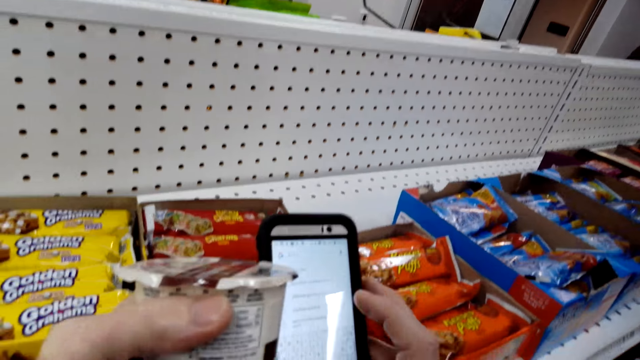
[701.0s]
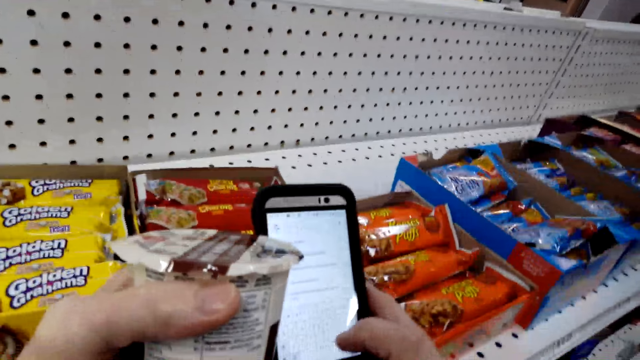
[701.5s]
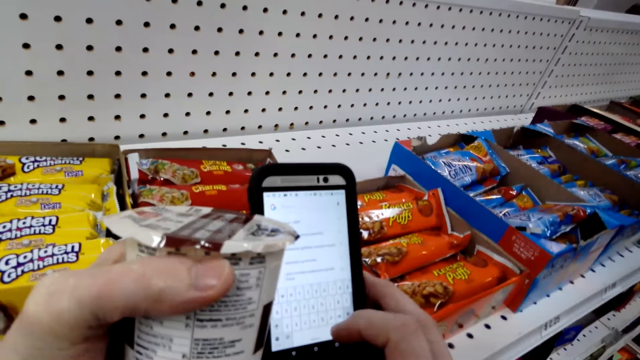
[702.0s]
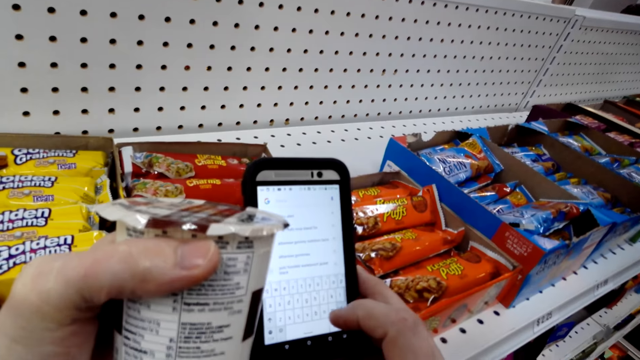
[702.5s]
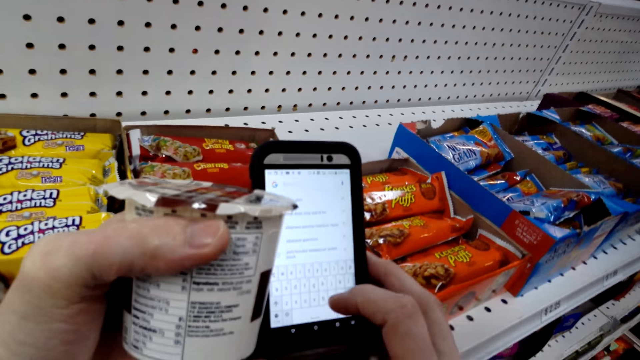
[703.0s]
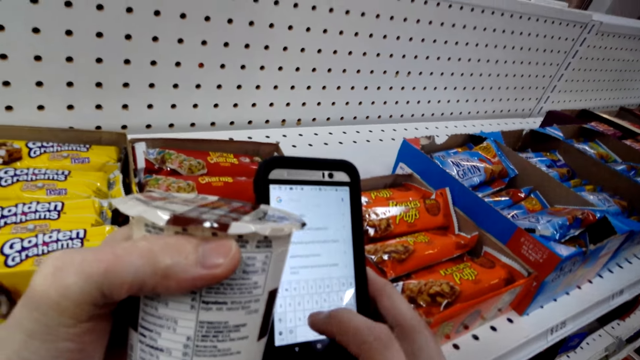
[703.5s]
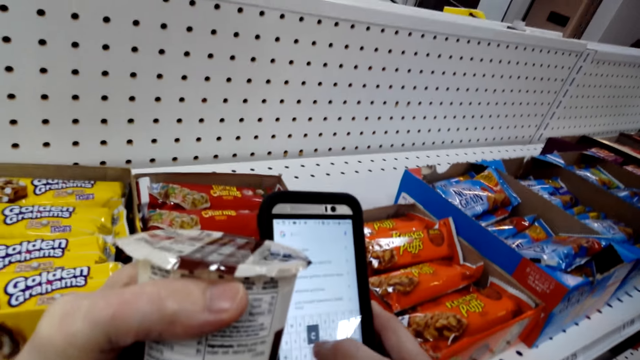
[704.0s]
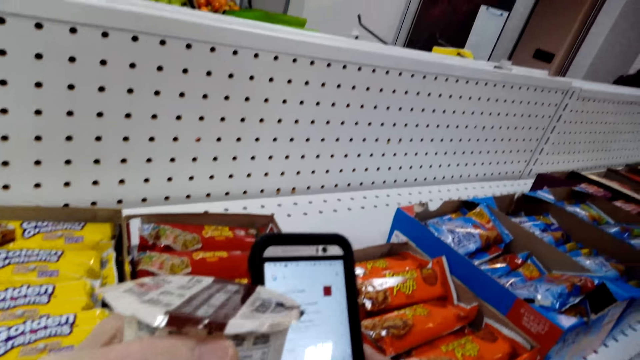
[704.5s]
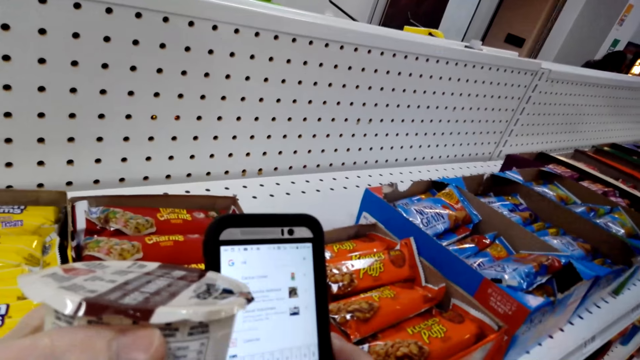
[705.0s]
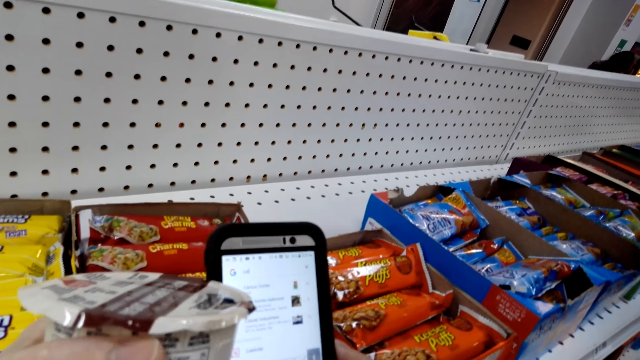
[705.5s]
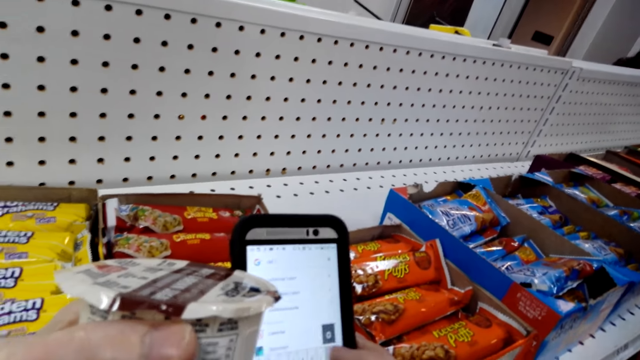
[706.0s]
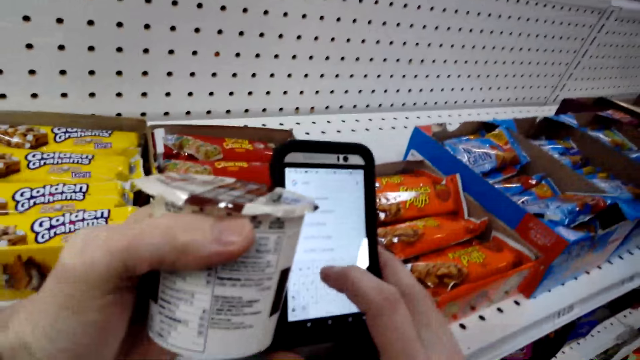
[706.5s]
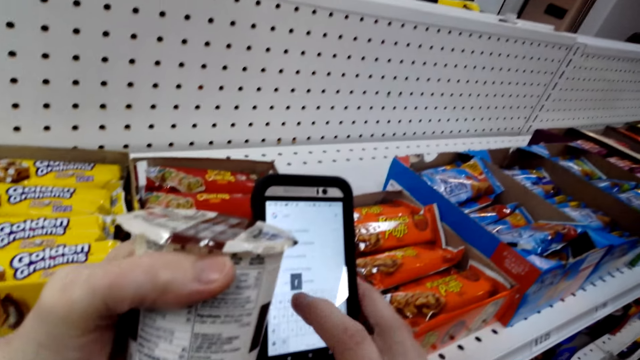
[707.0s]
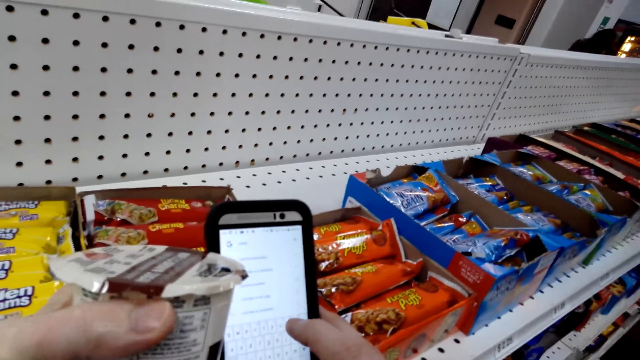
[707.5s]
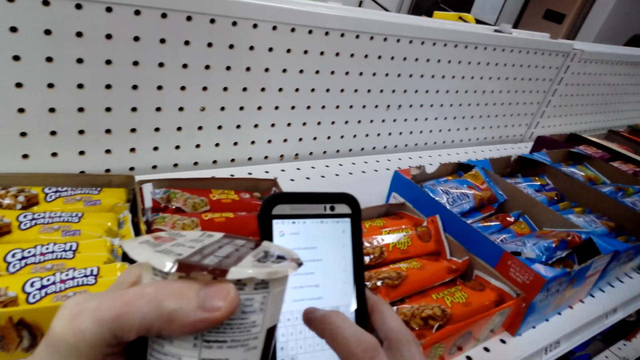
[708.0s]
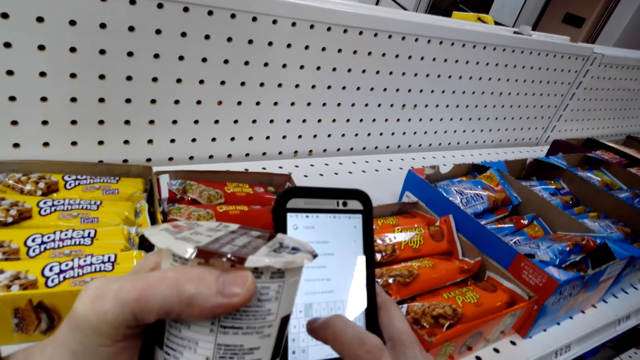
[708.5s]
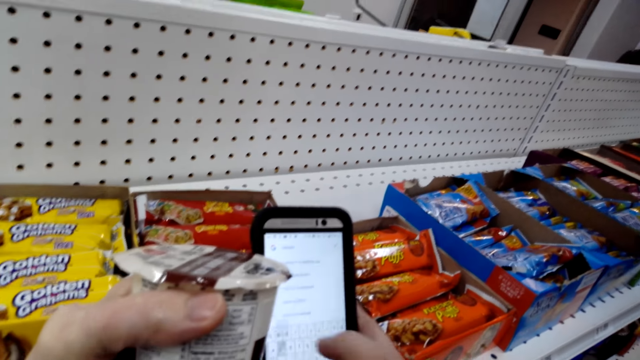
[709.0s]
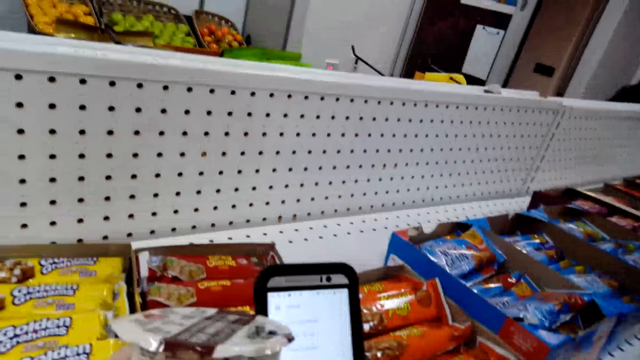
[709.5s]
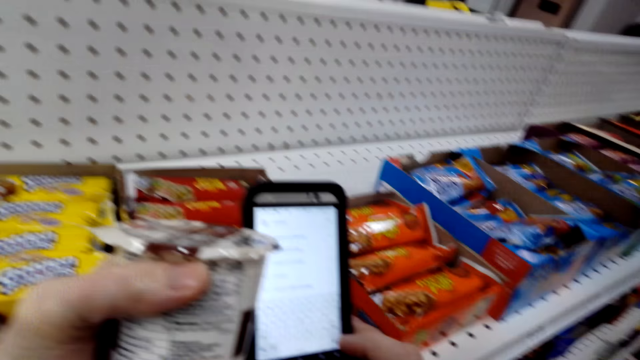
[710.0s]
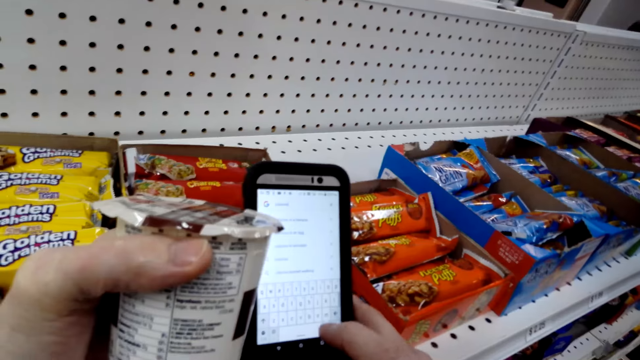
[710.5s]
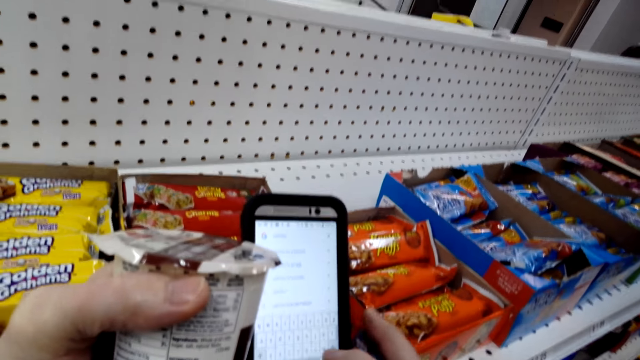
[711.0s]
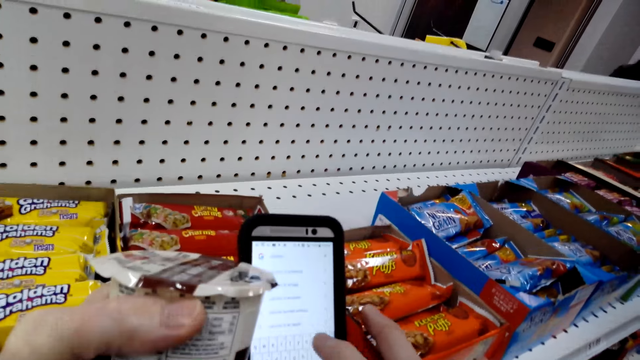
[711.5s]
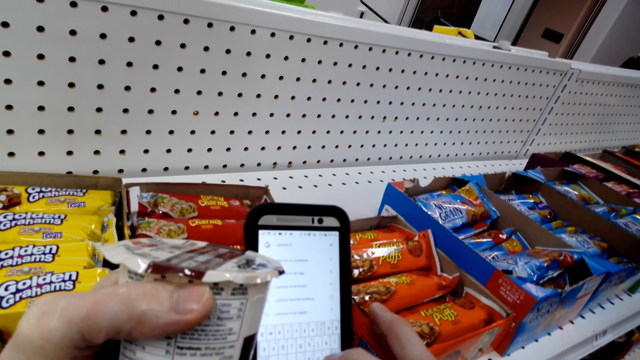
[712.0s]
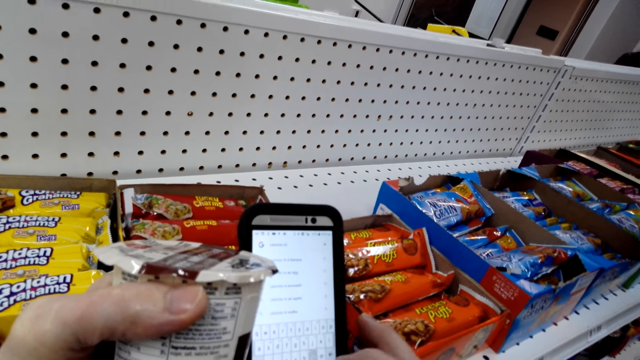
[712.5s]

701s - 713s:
The camera wearer uses a phone.

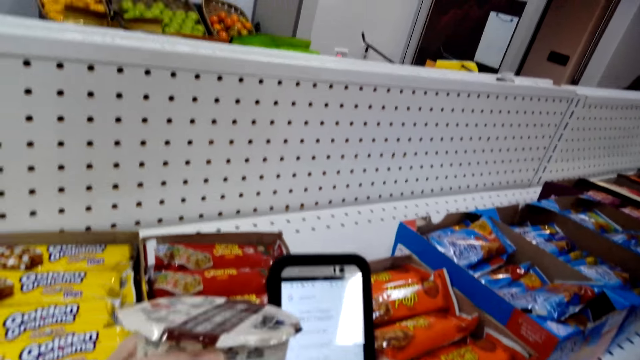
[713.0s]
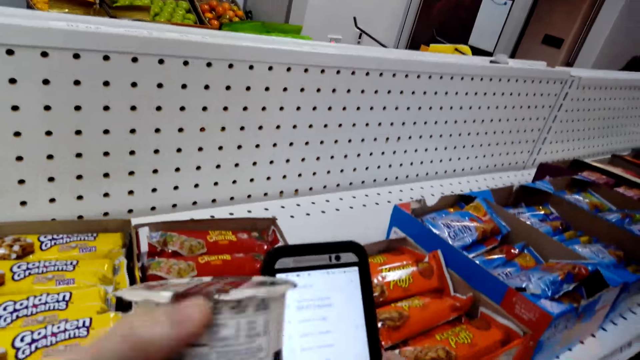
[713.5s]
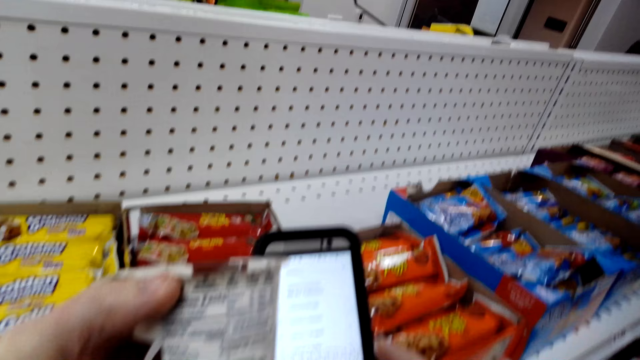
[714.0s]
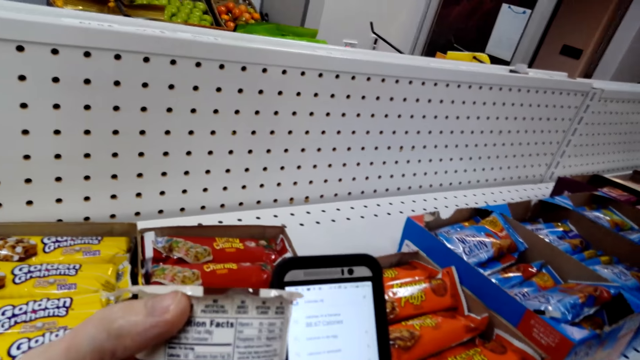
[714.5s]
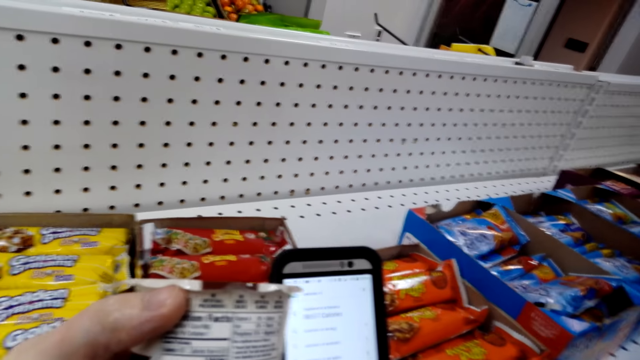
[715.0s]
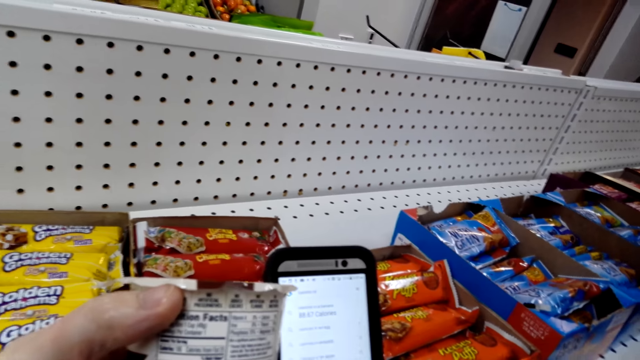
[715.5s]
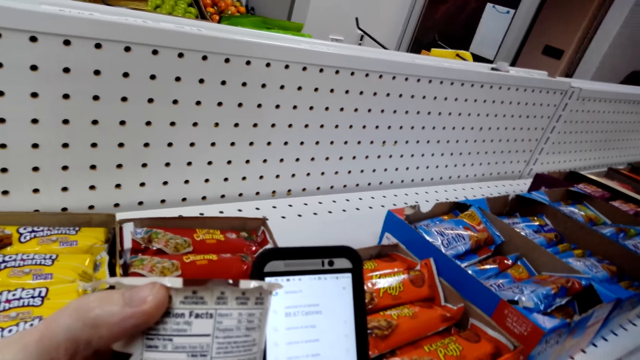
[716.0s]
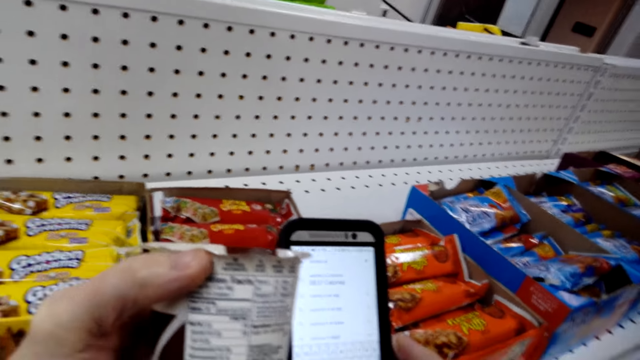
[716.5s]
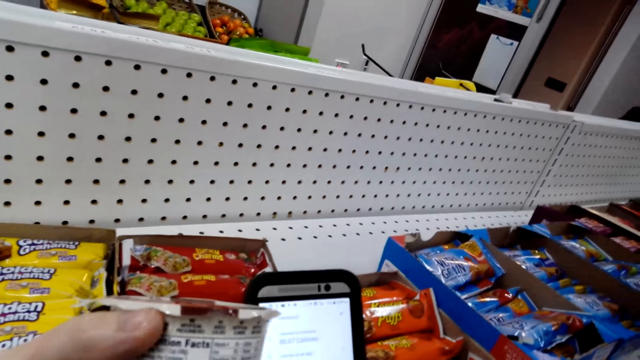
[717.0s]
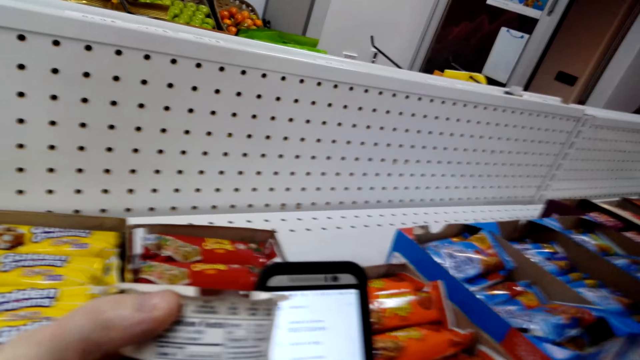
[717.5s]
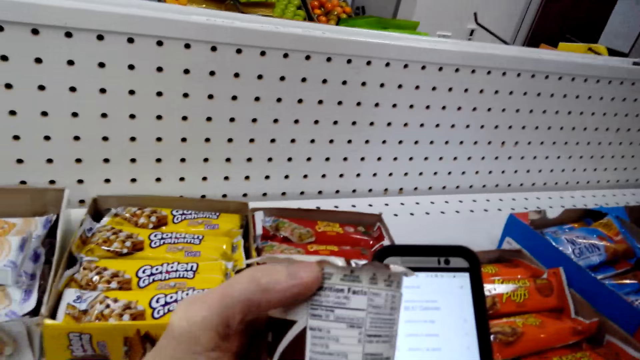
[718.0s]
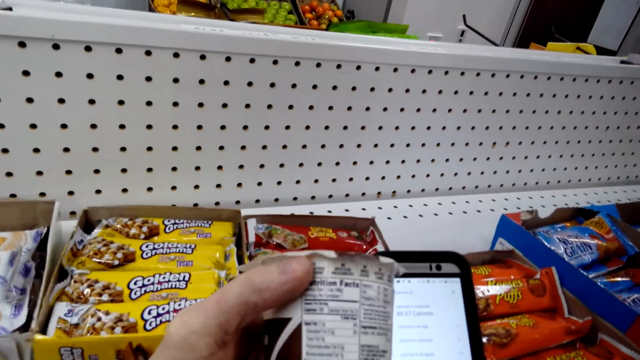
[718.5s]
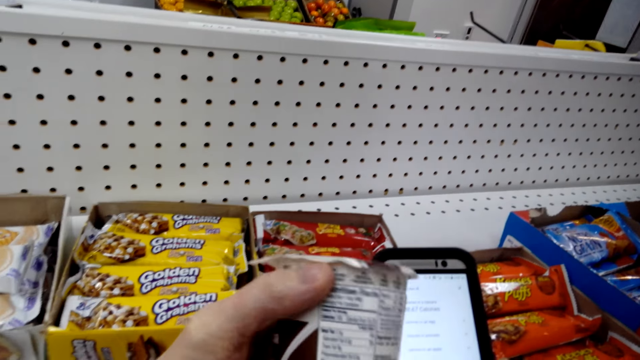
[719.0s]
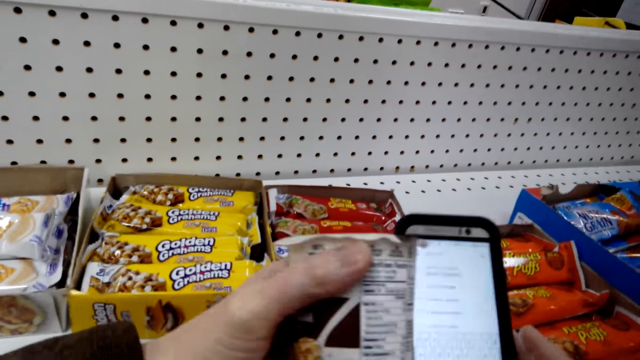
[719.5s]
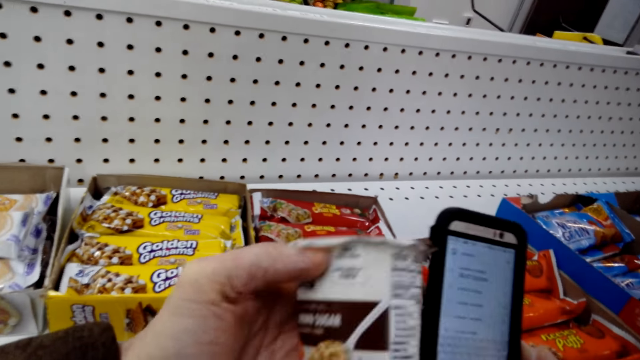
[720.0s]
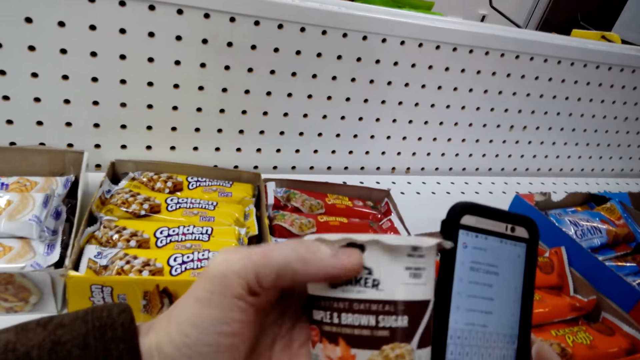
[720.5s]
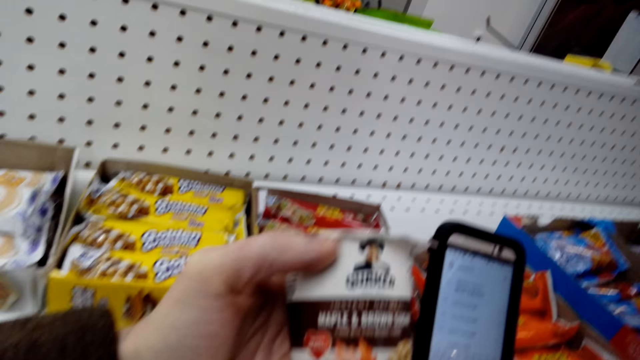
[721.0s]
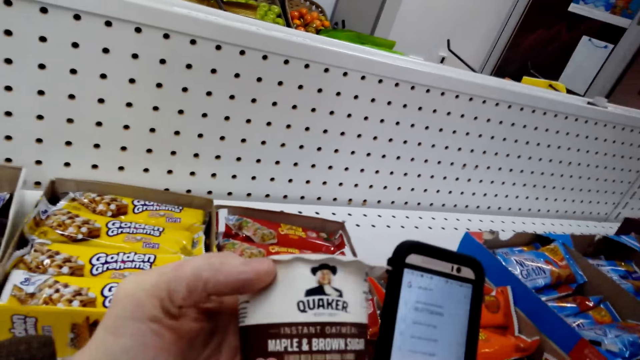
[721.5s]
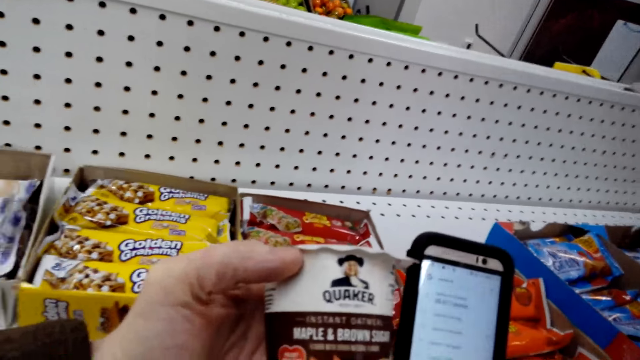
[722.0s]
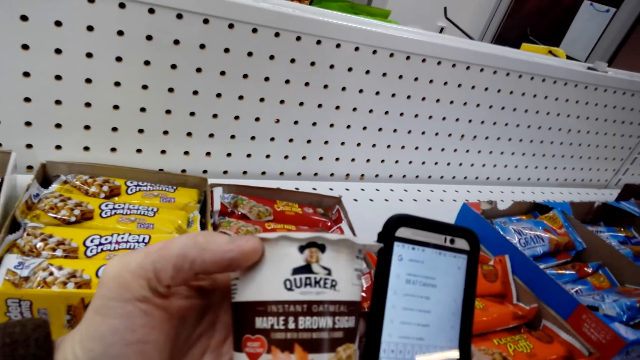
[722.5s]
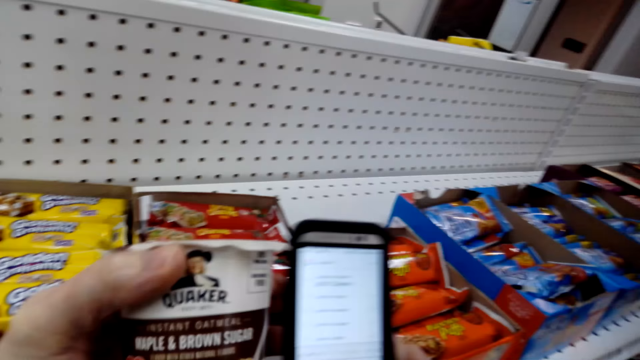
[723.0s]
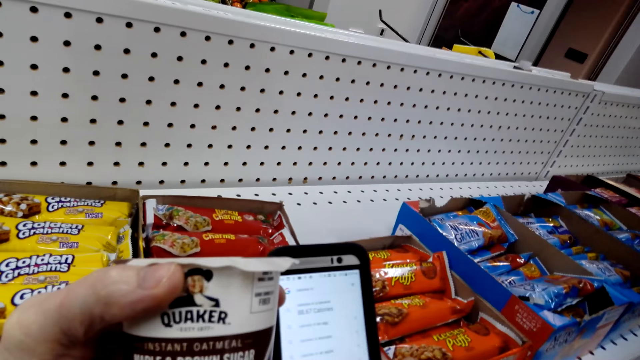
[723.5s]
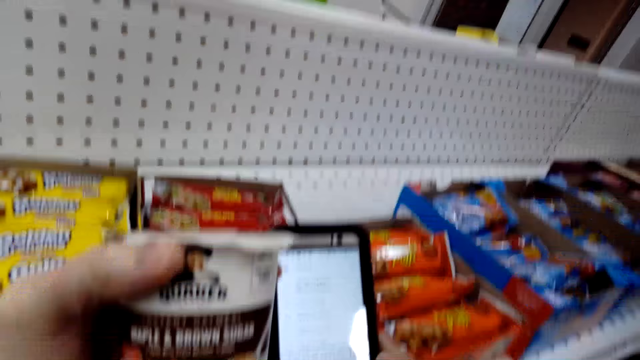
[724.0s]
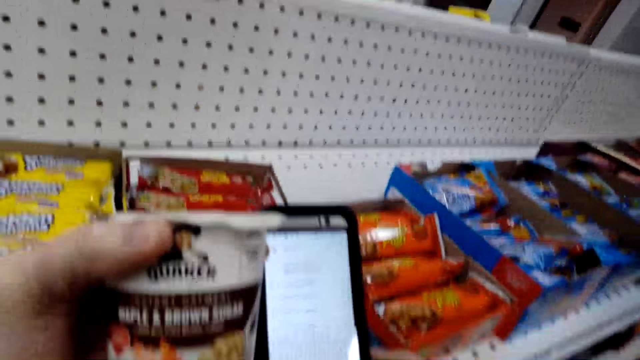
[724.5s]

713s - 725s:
The camera wearer rotates the maple and brown sugar oatmeal. They stare at the maple and brown sugar oatmeal.
